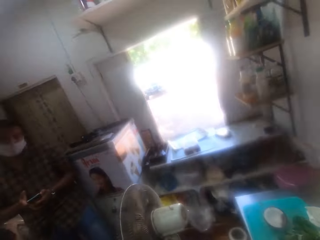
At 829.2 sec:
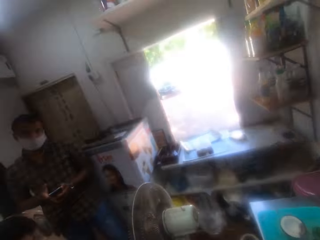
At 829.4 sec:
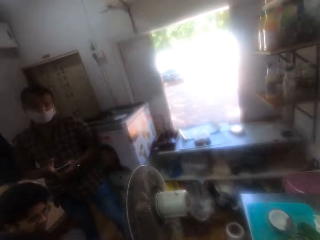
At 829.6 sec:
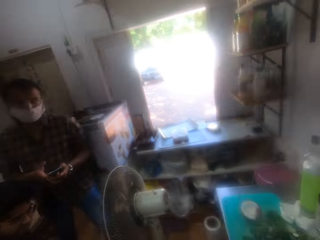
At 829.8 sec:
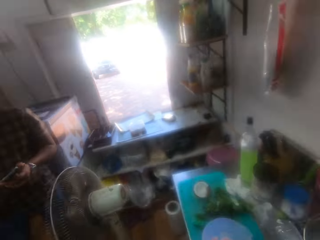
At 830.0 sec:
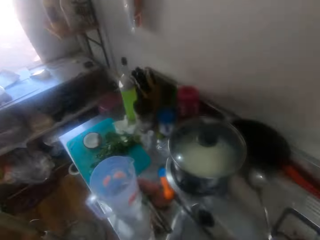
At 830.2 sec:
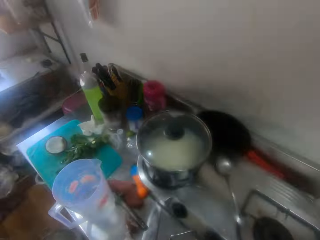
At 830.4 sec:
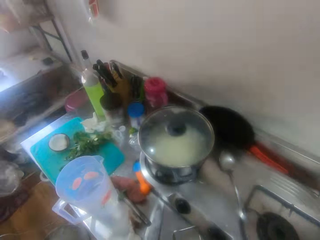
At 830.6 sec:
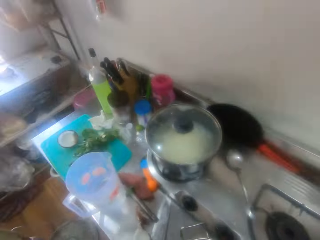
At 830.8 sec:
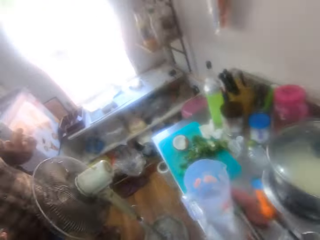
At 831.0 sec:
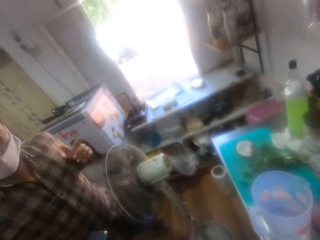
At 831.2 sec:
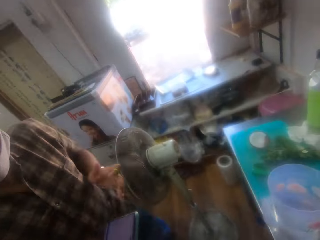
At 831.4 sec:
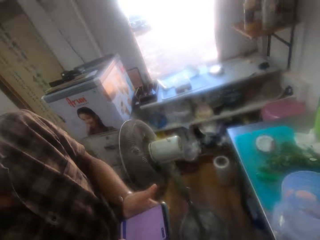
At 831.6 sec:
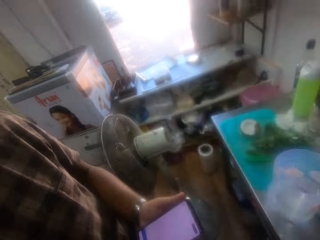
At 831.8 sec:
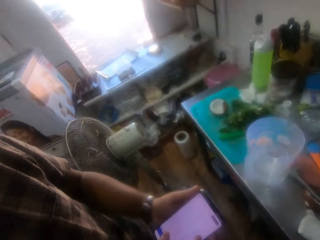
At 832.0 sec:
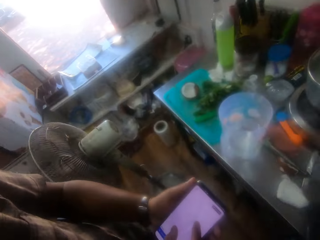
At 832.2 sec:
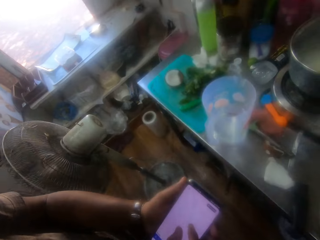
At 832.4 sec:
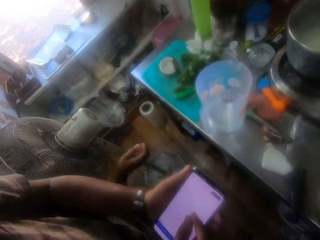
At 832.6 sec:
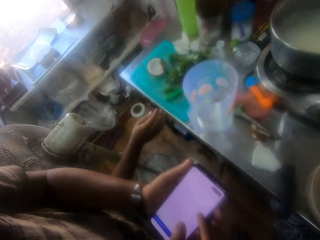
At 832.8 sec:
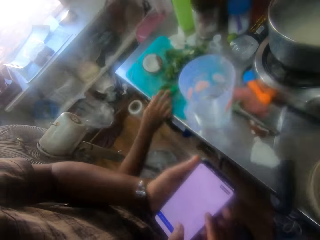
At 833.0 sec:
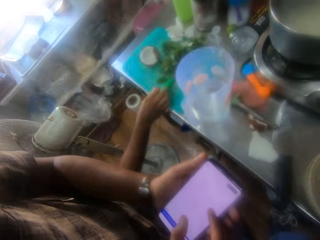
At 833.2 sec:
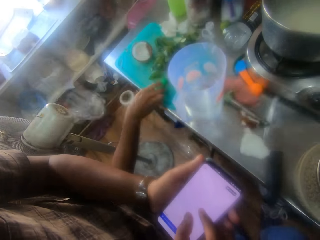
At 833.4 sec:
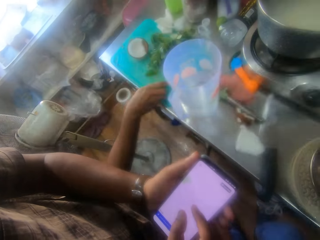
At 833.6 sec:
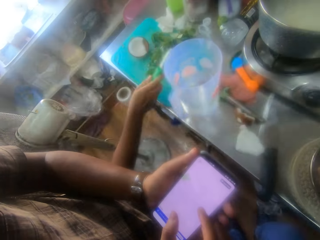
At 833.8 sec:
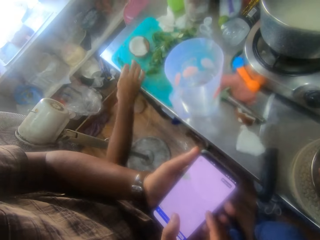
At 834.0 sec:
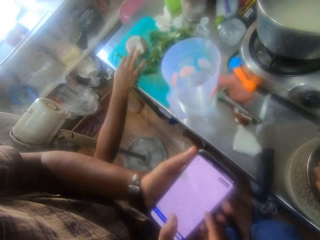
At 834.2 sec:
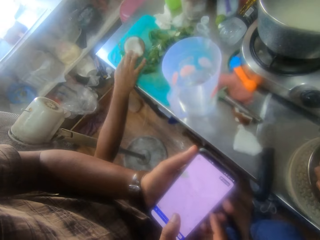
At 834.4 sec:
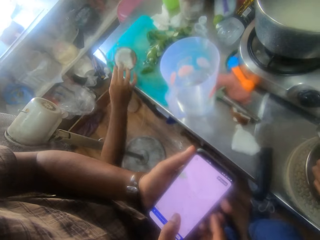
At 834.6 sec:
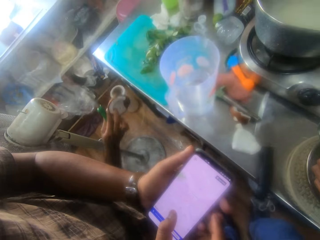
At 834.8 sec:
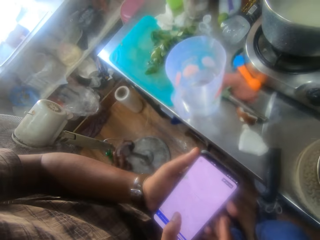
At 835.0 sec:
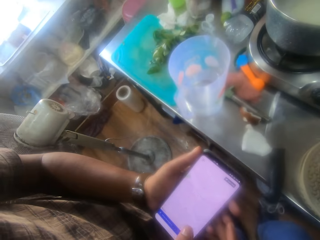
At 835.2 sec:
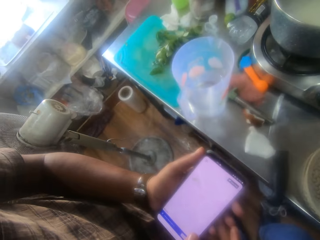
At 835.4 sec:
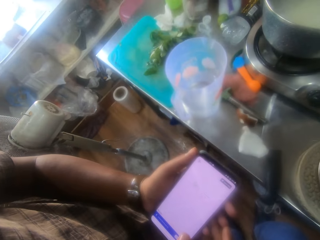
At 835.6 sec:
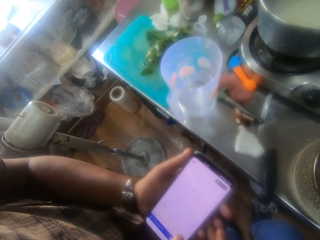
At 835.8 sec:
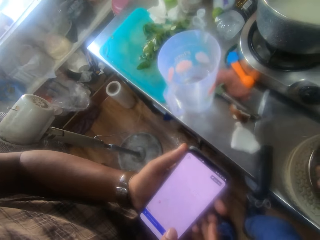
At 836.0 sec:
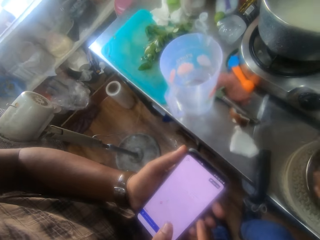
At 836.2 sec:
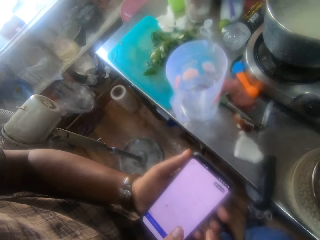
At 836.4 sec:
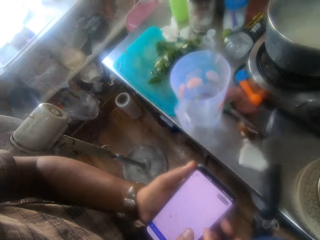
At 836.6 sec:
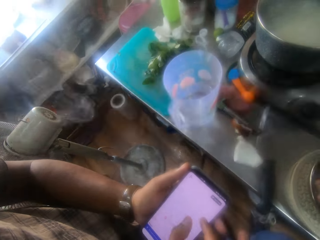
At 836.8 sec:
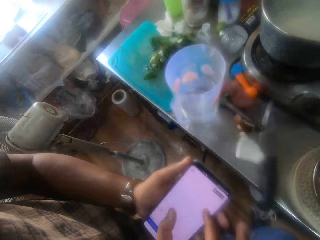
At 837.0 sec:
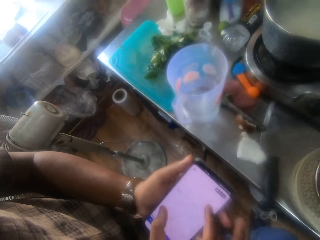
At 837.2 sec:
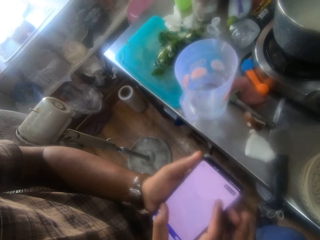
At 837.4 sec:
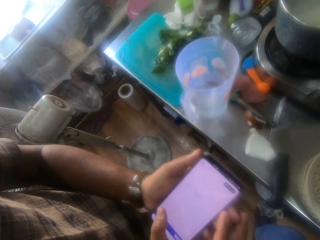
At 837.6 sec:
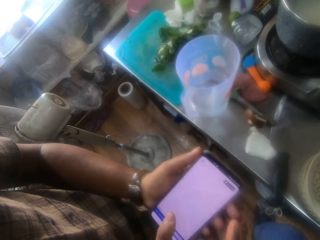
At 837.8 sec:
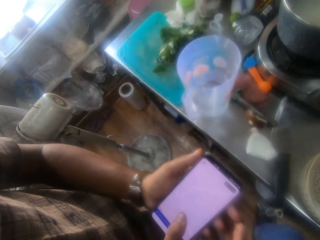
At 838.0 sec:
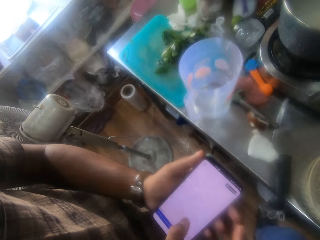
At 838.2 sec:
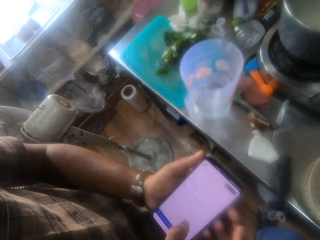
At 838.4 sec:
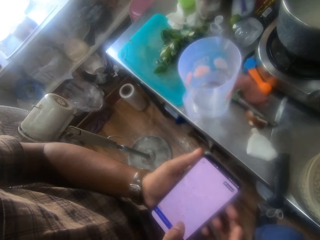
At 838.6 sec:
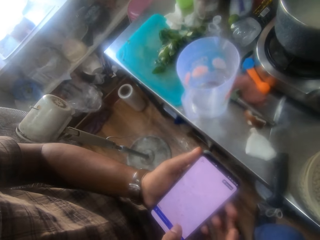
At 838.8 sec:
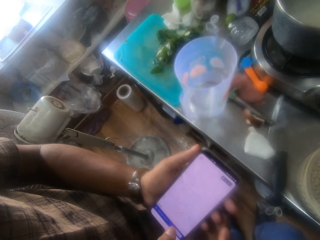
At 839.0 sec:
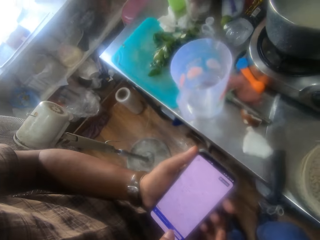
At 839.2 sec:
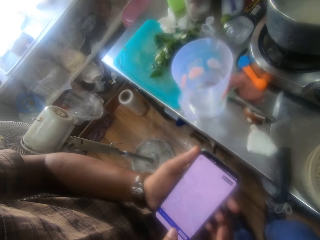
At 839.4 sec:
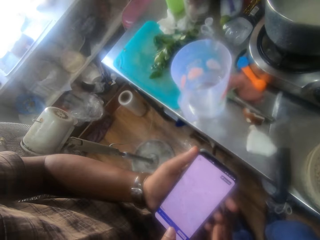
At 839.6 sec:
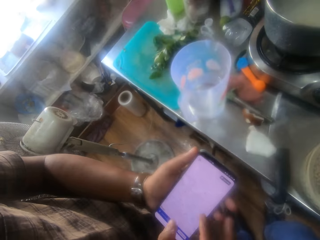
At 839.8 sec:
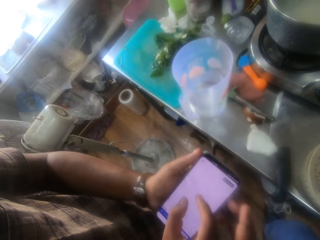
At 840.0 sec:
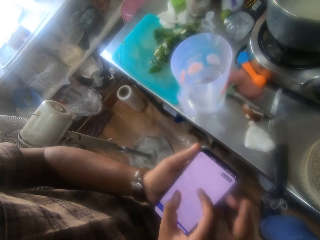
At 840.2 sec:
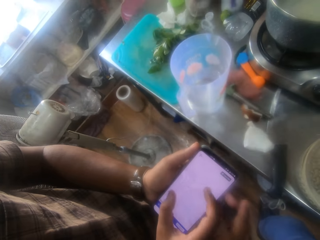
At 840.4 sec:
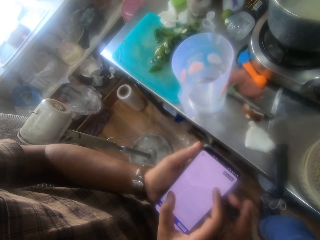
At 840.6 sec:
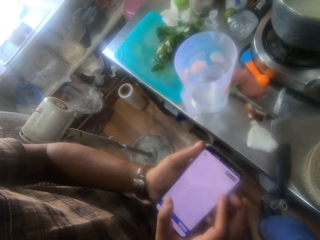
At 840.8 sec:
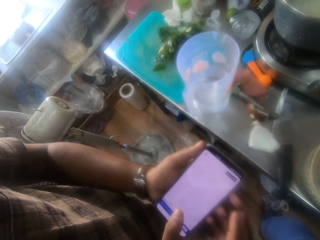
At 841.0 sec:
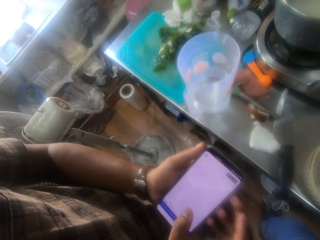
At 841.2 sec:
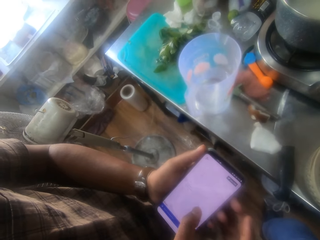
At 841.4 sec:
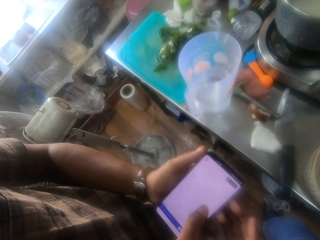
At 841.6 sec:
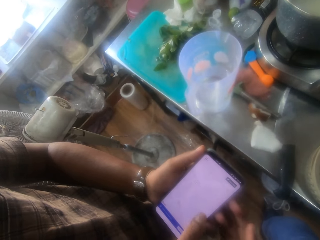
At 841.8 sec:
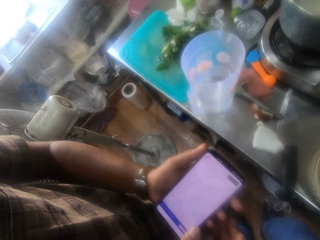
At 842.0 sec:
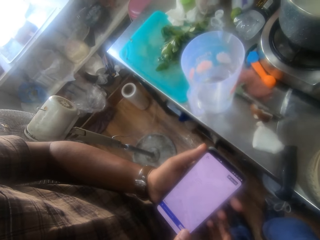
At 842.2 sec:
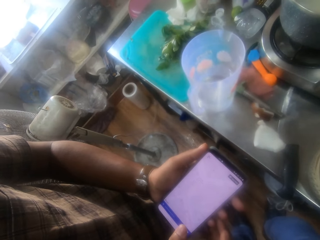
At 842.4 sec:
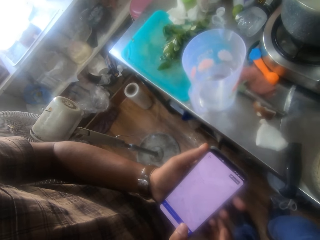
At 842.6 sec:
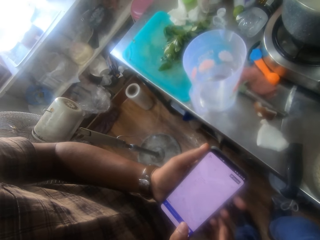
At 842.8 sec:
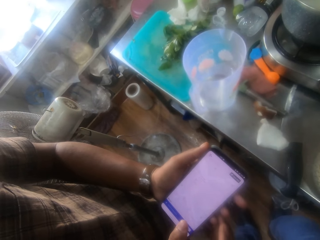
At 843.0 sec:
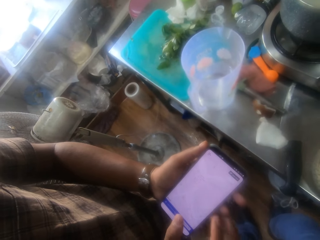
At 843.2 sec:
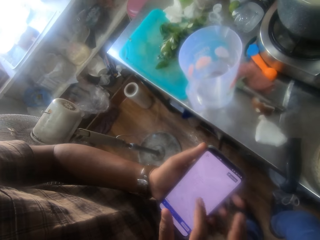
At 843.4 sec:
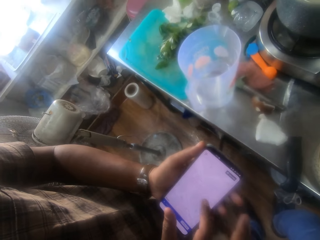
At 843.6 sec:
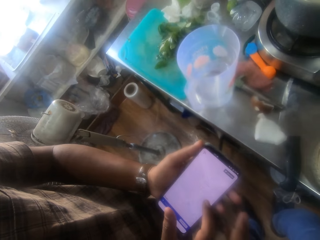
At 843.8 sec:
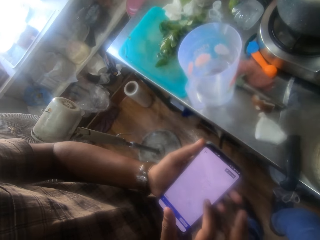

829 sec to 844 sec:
A man walks towards the camera wearer in the kitchen. The camera wearer converses with the man. The man touches his cell phone in the kitchen. Another man picks up a knife on the kitchen counter and picks up a coconut on the kitchen counter. The first man shows the camera wearer his cell phone. The first man touches his cell phone in the kitchen.

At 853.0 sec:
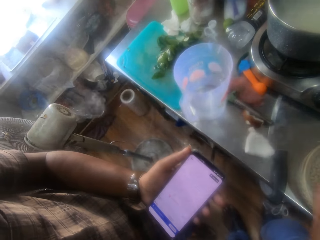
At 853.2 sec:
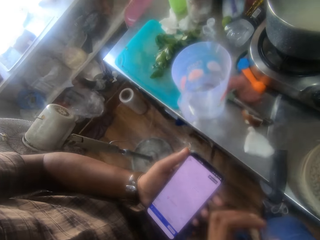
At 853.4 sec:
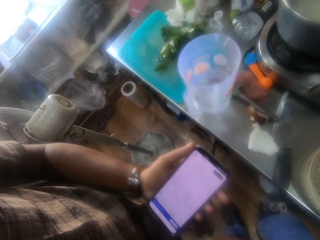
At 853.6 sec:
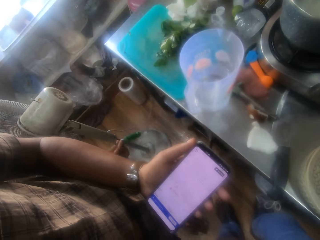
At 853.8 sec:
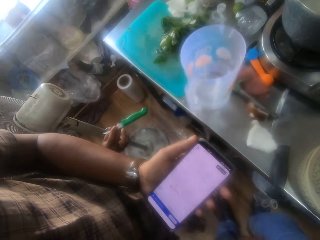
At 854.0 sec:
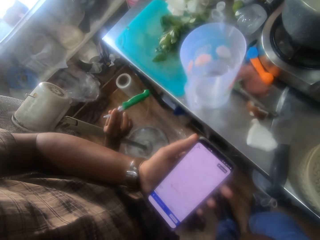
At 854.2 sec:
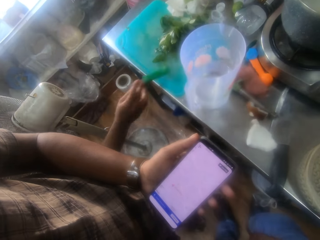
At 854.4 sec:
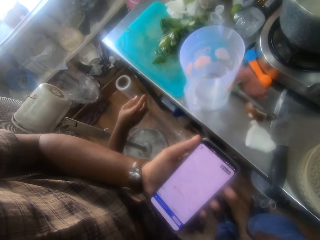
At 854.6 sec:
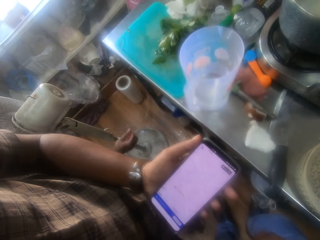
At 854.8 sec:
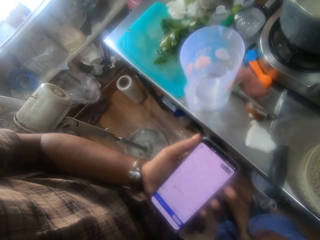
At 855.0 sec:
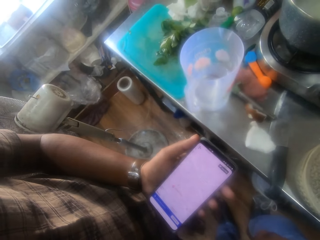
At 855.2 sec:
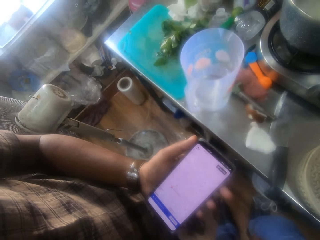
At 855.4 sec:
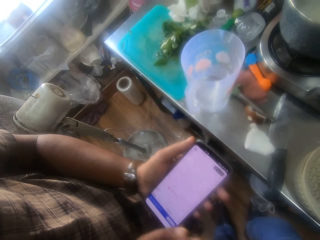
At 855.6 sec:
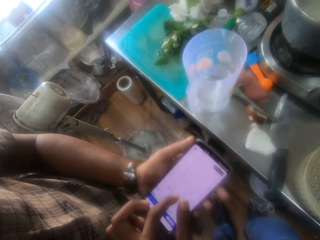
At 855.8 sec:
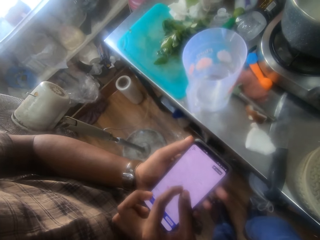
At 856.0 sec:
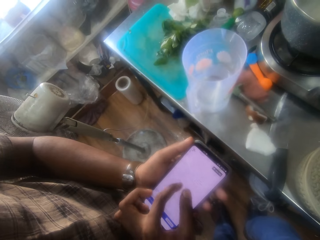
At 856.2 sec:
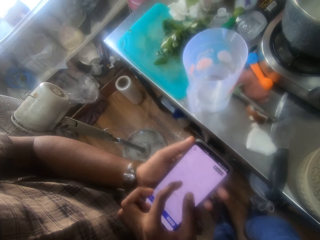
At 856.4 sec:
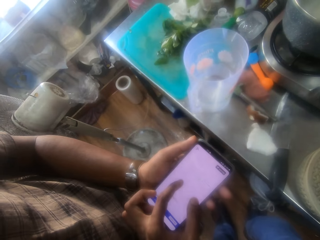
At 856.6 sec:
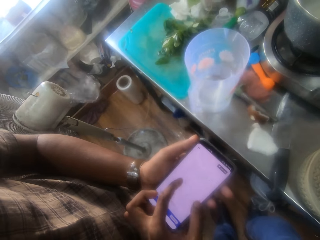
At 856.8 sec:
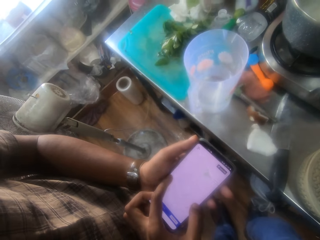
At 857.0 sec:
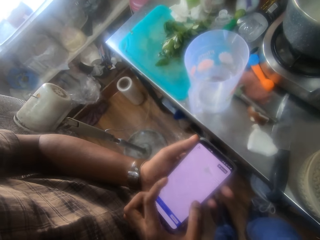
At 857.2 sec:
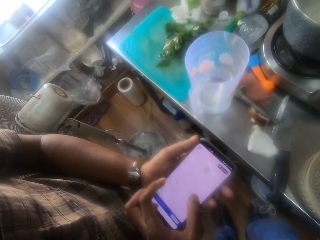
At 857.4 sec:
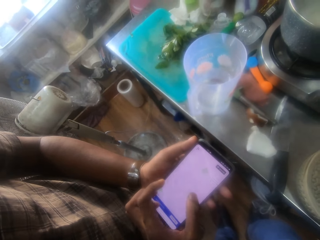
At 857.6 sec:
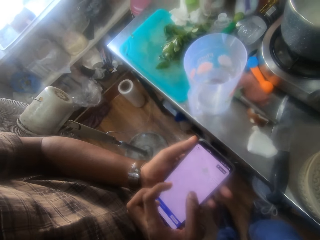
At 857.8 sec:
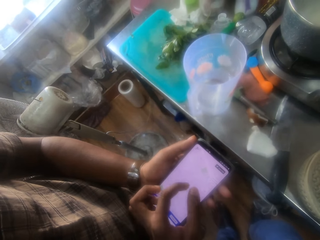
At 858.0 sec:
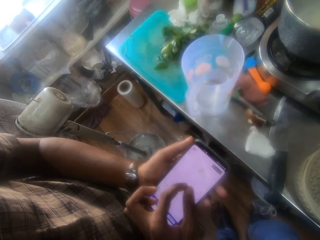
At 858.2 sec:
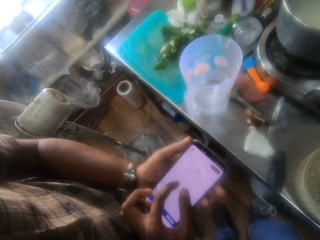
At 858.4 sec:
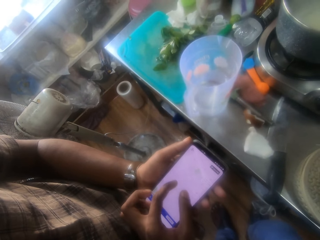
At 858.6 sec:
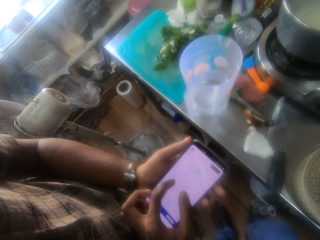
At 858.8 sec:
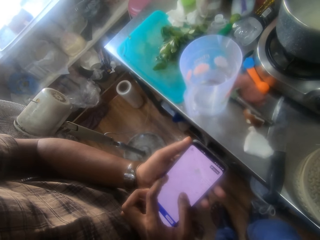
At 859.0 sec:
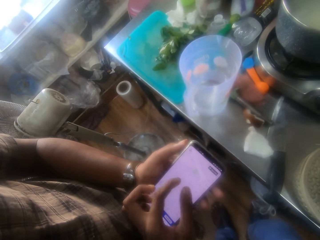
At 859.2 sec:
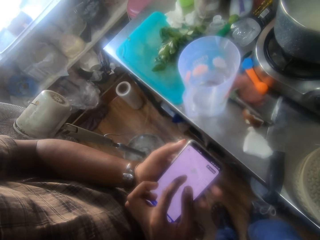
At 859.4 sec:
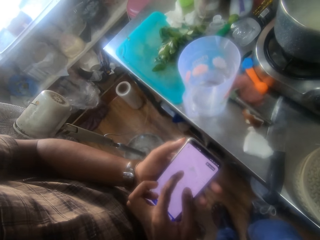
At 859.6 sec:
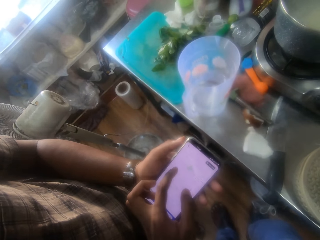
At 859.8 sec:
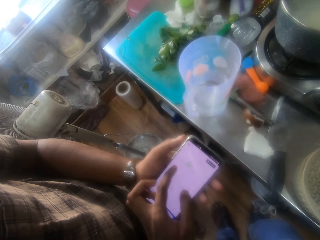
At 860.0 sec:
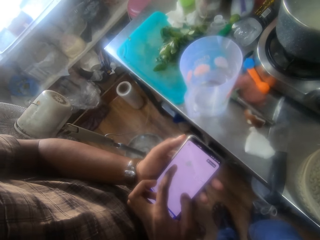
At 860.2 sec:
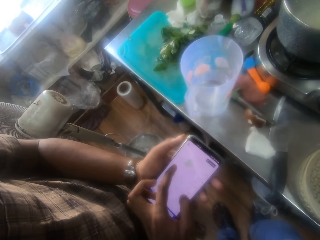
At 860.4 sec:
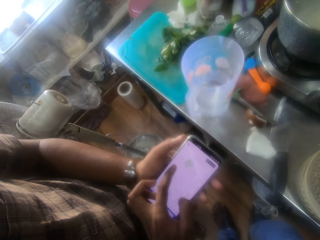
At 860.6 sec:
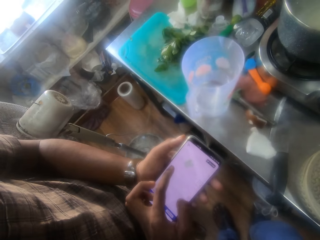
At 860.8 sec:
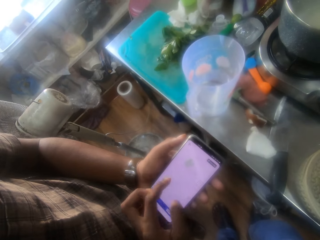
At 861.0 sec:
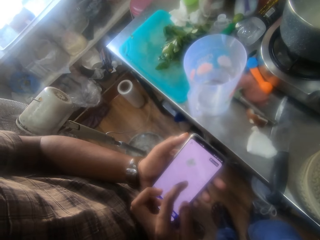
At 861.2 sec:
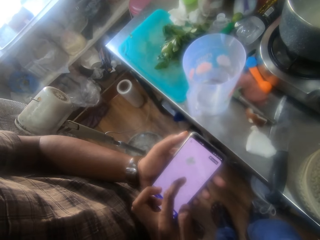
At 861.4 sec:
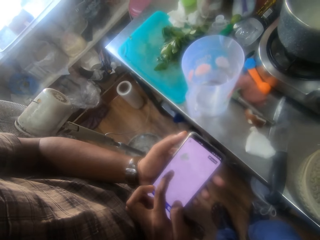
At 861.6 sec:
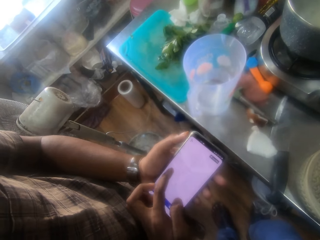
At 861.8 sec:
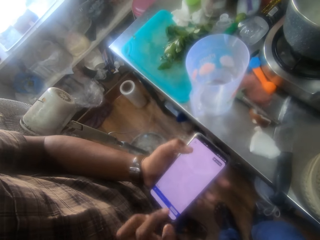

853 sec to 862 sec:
A man puts a knife on the kitchen counter. Another man touches his cell phone in the kitchen. The camera wearer scrolls on a phone.
